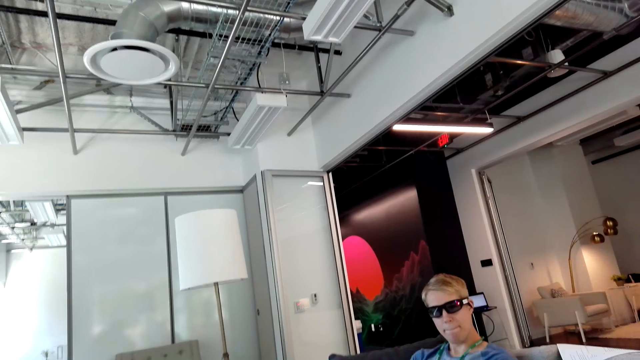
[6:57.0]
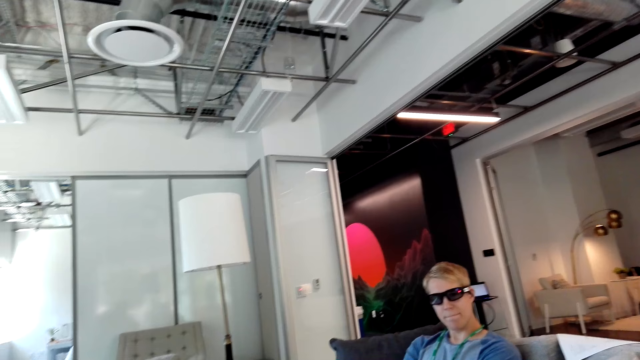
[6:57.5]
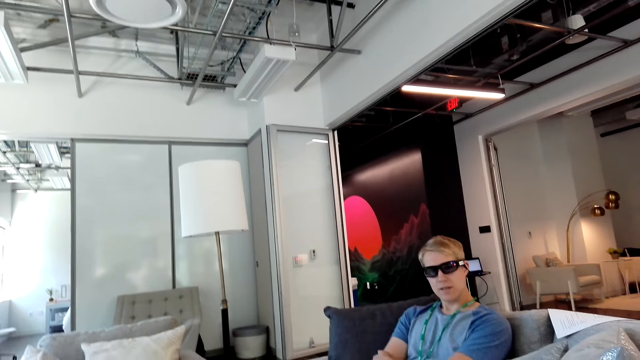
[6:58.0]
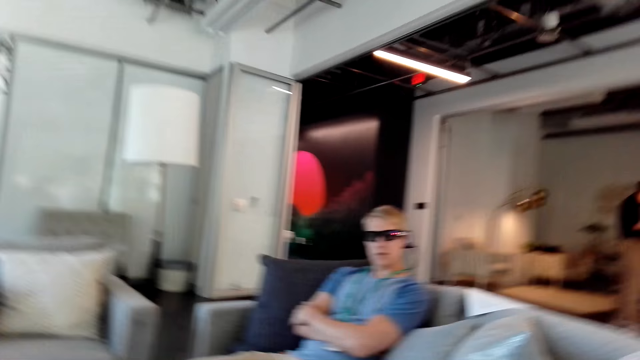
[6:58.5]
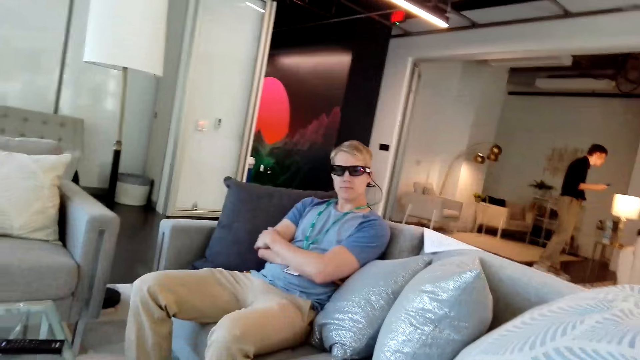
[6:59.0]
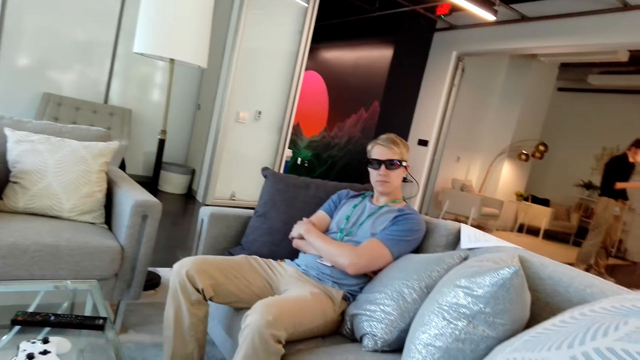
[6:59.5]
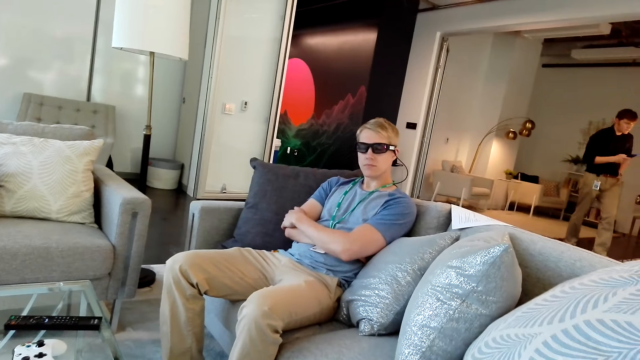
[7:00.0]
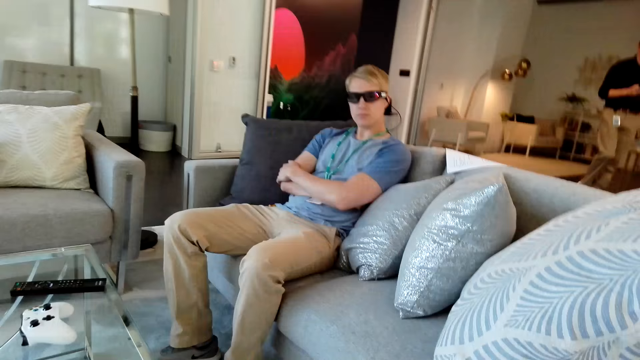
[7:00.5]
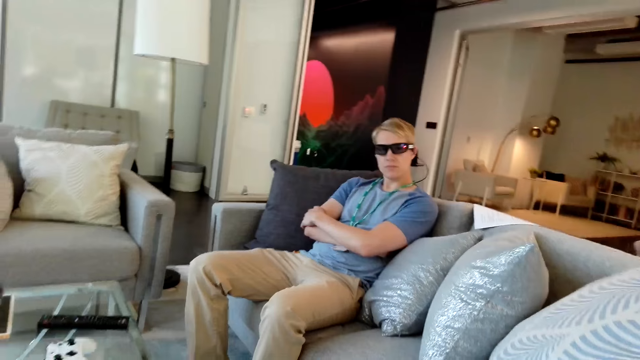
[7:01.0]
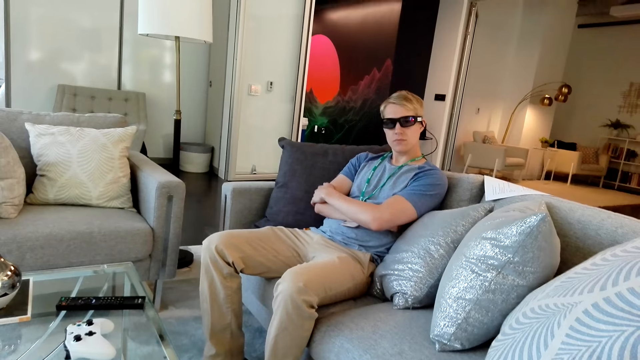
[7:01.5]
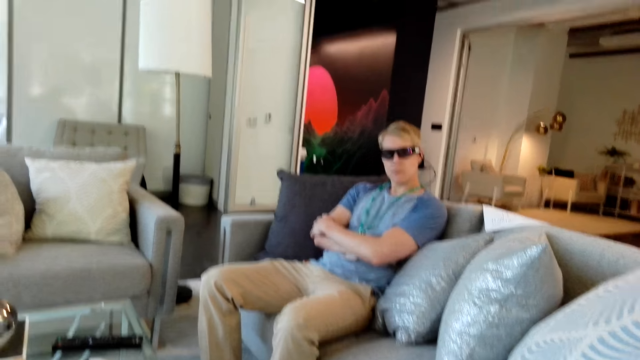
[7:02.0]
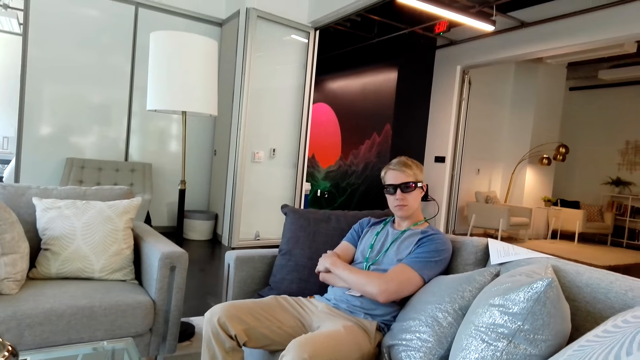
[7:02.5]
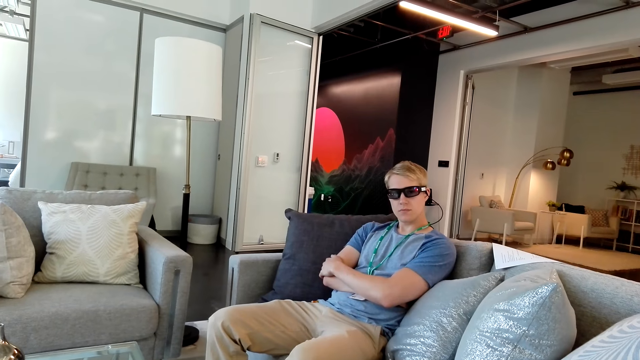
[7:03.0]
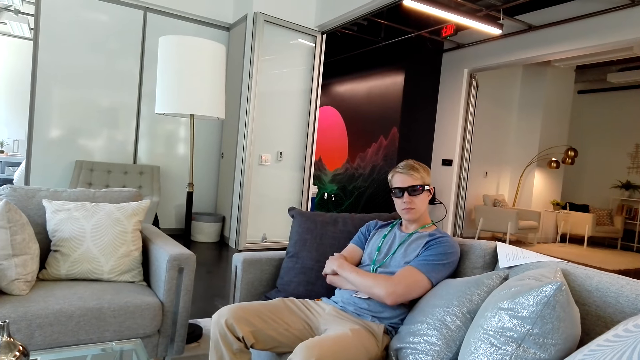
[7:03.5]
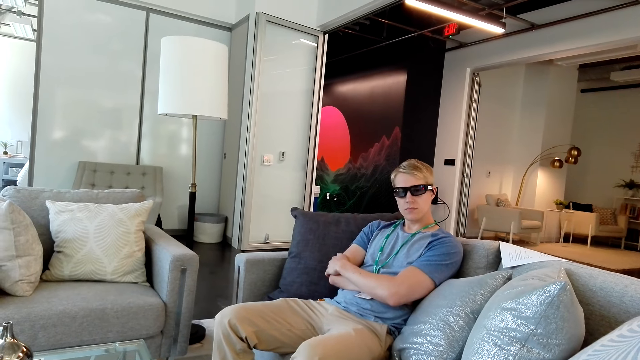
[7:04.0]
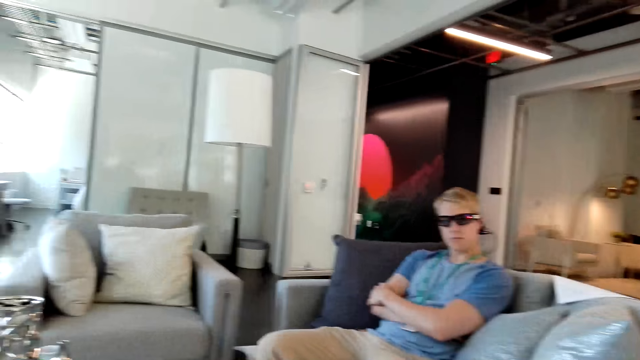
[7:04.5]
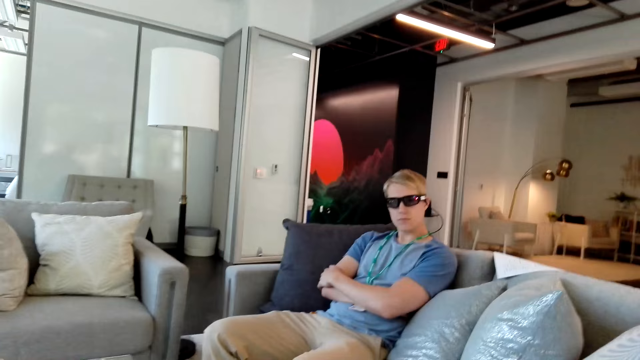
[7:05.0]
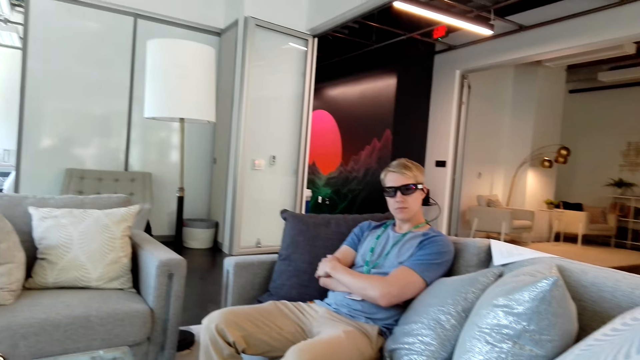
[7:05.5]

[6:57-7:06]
A man nods his head.

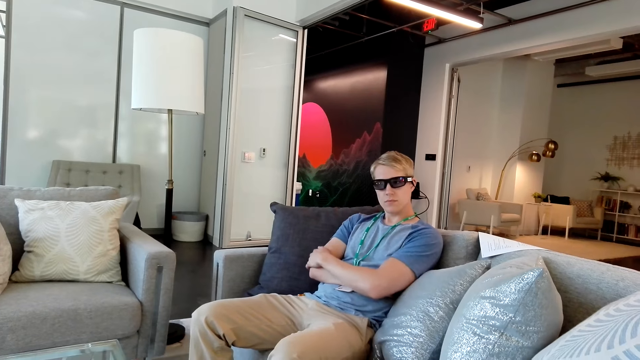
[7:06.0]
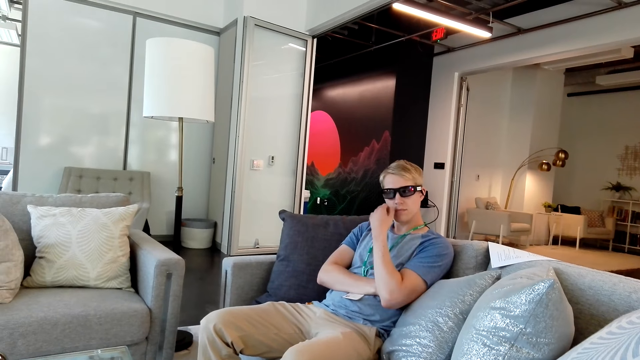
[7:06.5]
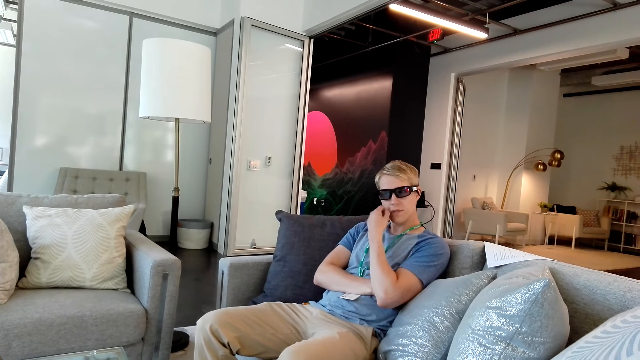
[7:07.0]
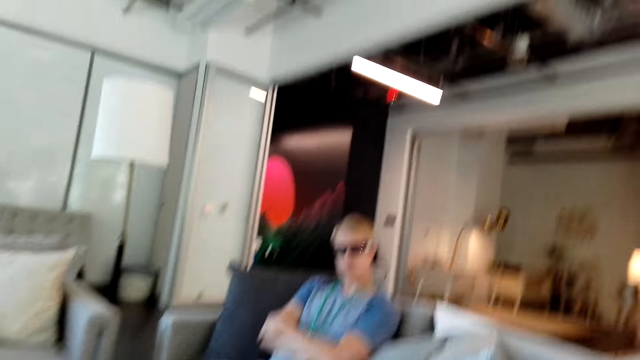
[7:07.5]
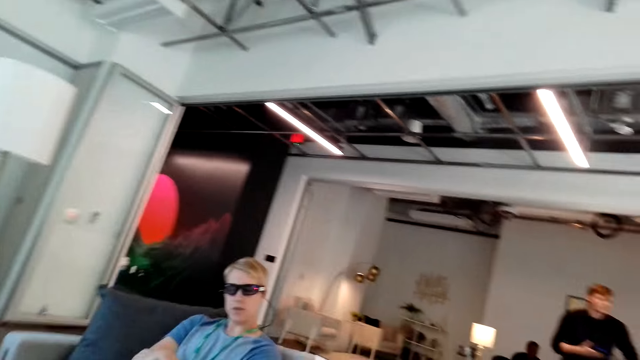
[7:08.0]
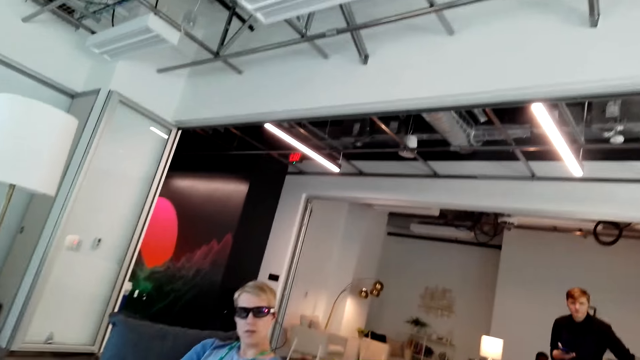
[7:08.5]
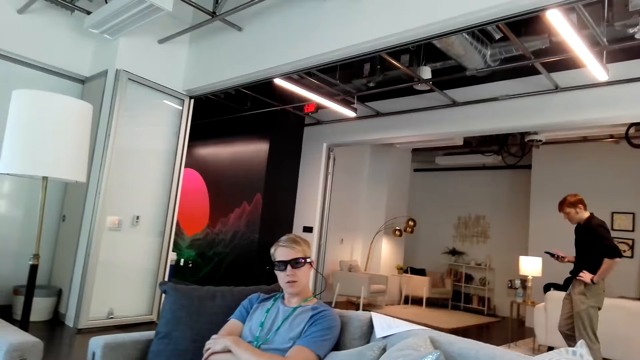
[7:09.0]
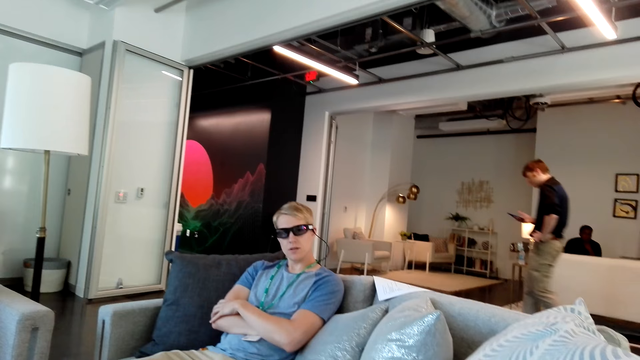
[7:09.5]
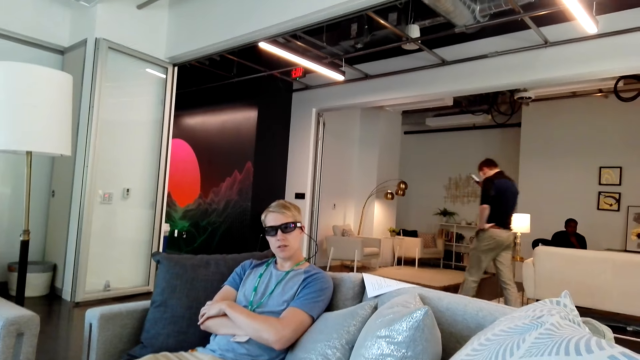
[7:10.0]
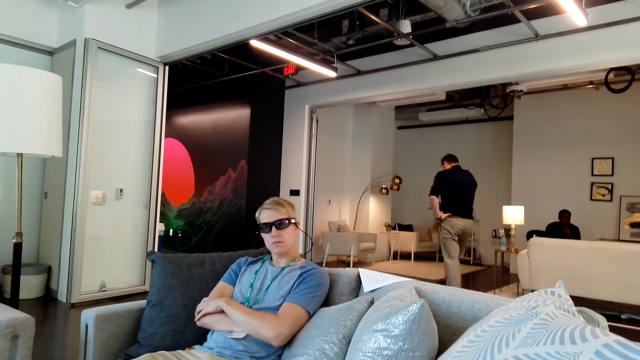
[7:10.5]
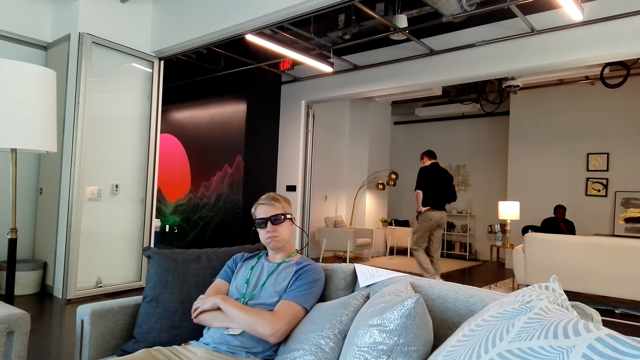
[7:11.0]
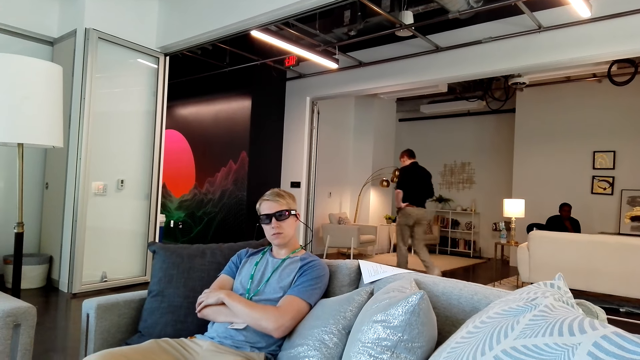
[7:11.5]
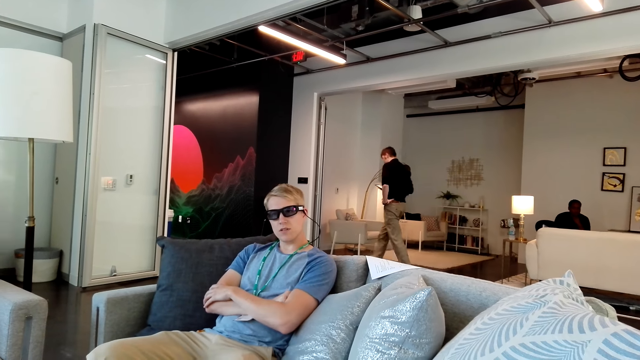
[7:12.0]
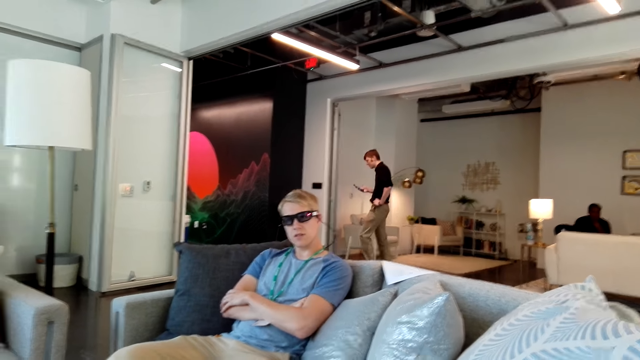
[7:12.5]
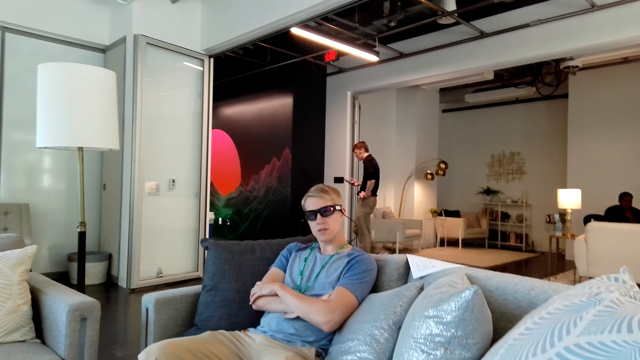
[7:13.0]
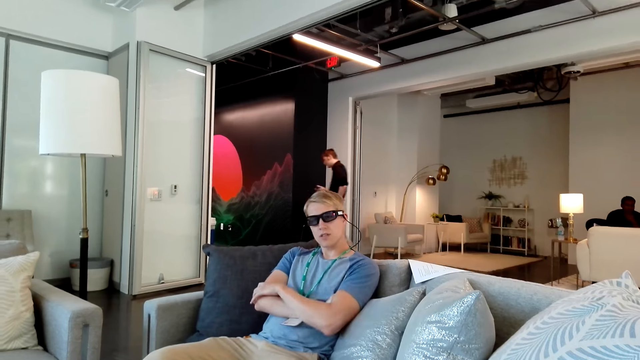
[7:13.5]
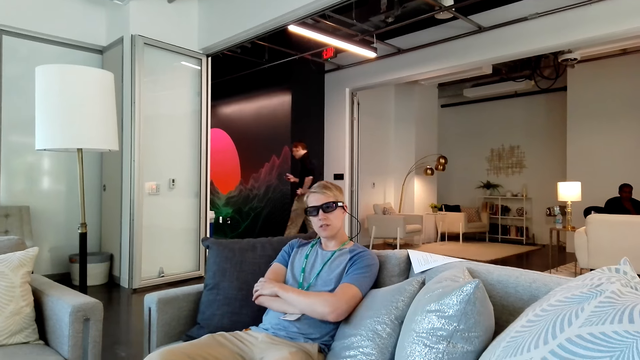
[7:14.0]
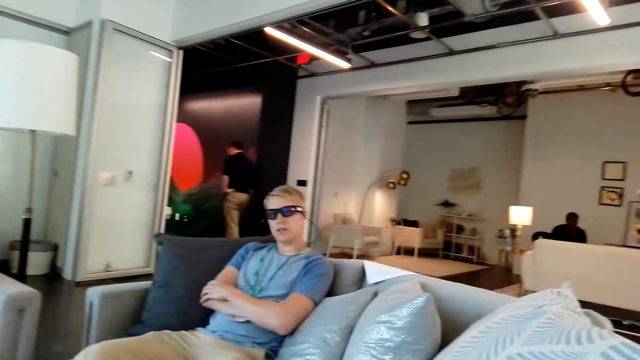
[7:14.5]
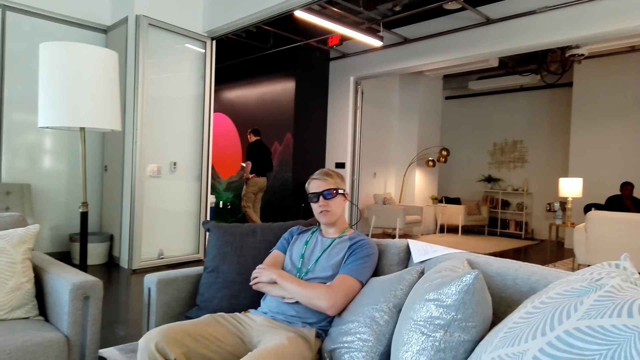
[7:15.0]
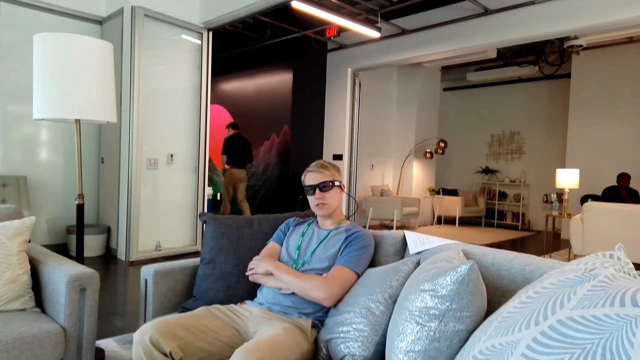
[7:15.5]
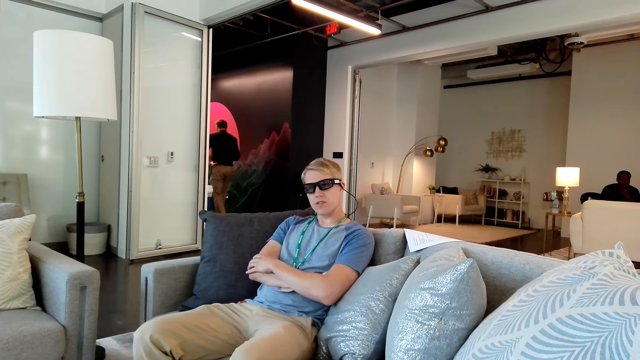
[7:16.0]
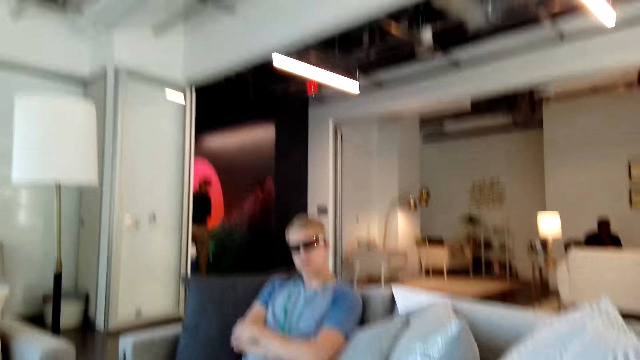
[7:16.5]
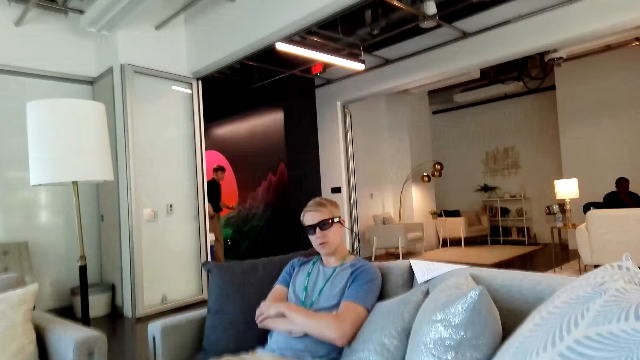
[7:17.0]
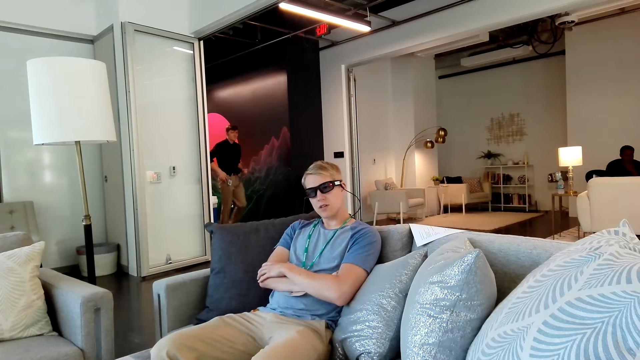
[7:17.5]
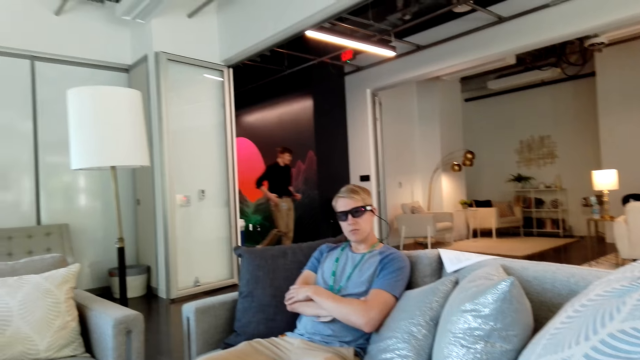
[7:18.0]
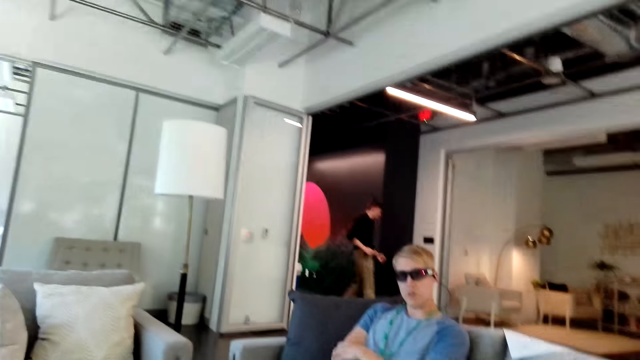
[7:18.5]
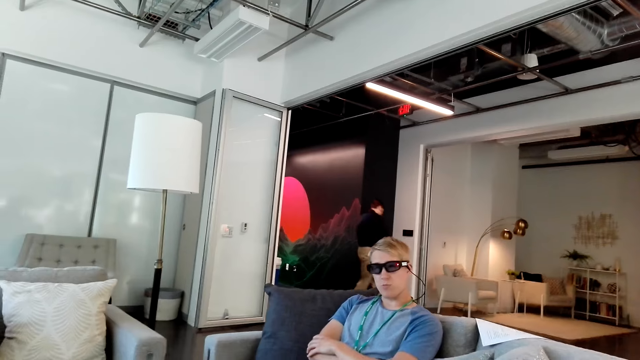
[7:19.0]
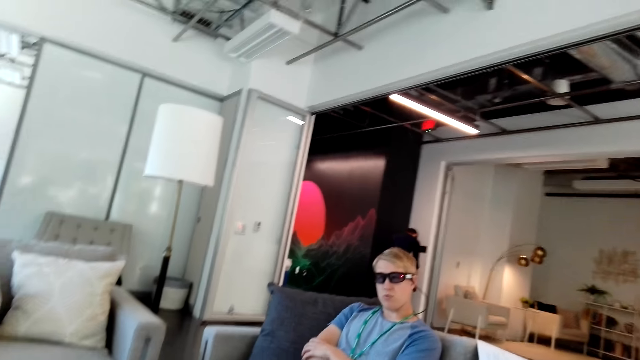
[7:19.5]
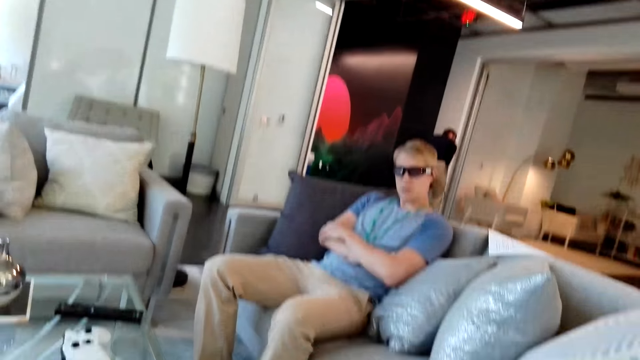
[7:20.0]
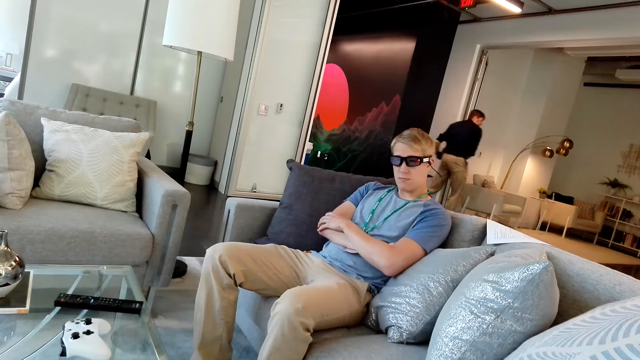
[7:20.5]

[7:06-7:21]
A man touches his chin. He lowers his left hand. The camera wearer talks to the man.
